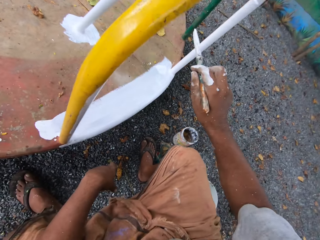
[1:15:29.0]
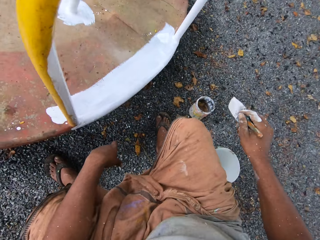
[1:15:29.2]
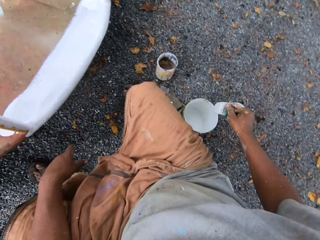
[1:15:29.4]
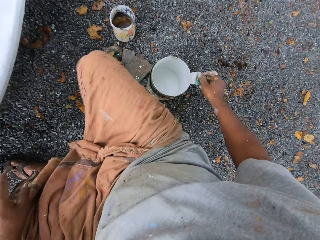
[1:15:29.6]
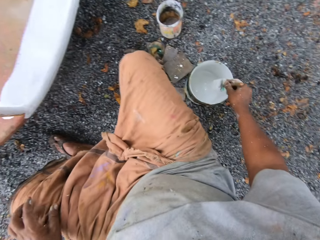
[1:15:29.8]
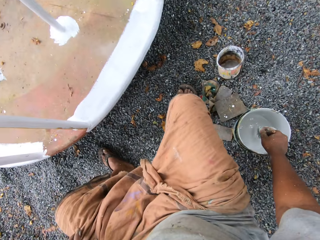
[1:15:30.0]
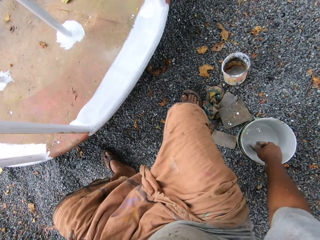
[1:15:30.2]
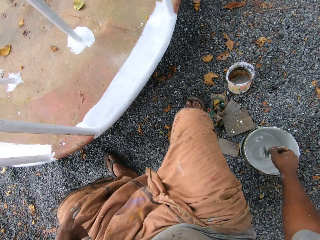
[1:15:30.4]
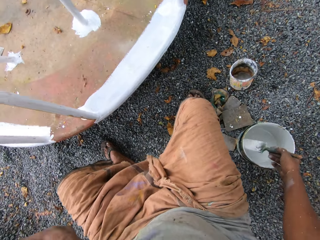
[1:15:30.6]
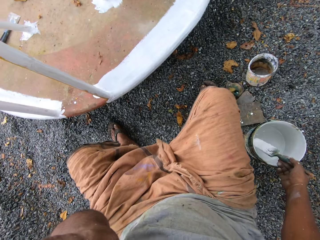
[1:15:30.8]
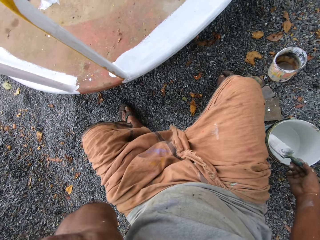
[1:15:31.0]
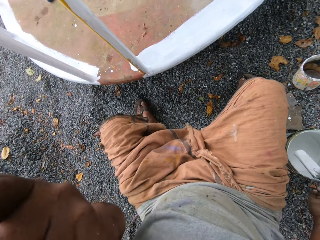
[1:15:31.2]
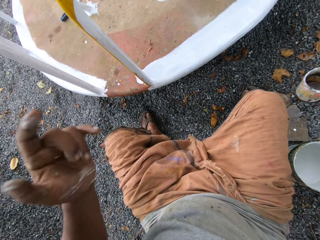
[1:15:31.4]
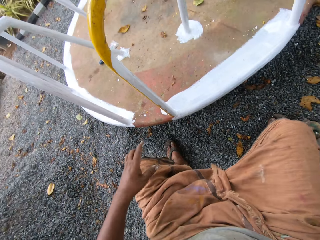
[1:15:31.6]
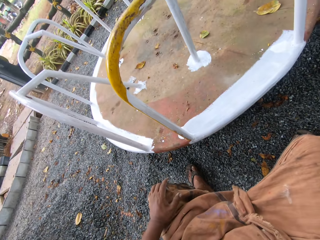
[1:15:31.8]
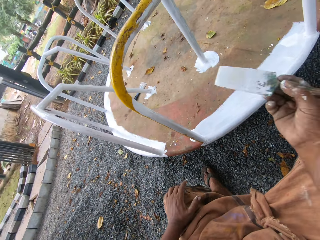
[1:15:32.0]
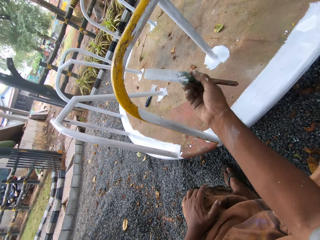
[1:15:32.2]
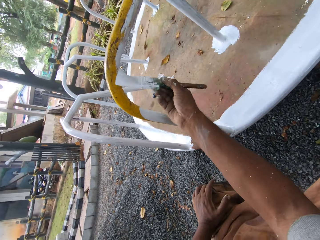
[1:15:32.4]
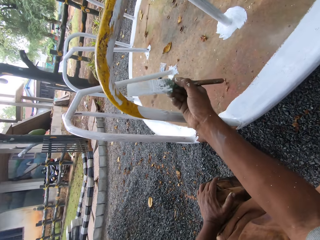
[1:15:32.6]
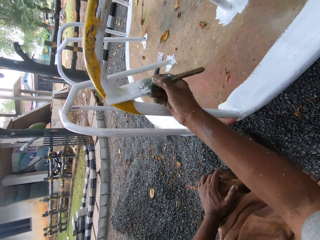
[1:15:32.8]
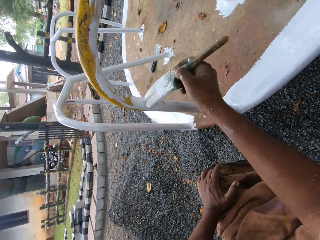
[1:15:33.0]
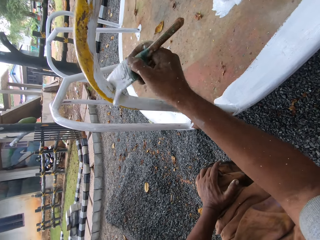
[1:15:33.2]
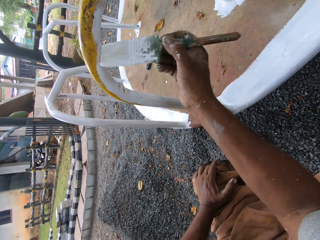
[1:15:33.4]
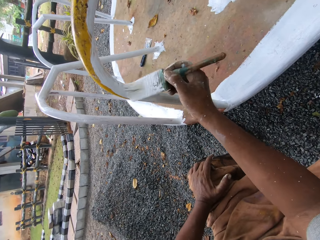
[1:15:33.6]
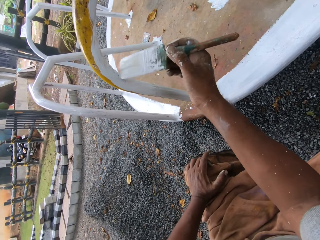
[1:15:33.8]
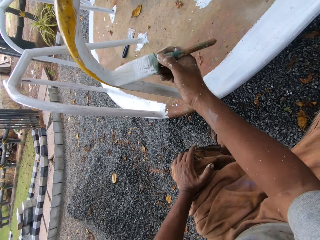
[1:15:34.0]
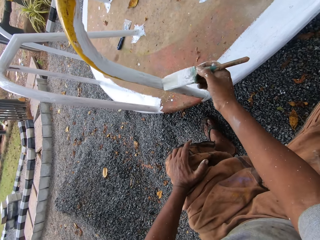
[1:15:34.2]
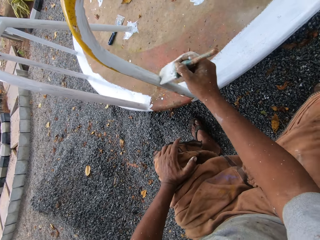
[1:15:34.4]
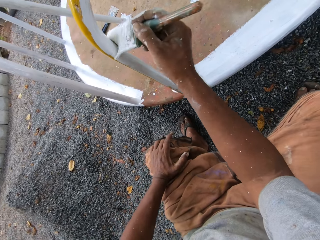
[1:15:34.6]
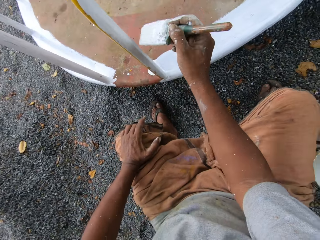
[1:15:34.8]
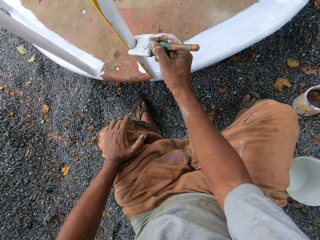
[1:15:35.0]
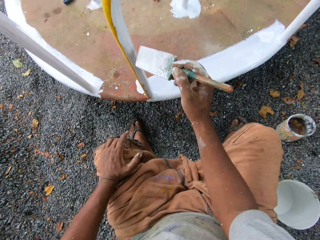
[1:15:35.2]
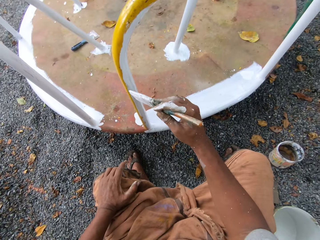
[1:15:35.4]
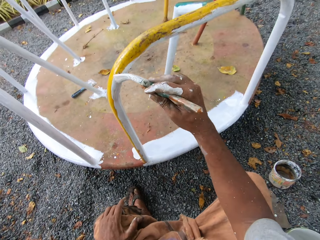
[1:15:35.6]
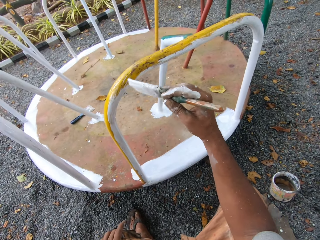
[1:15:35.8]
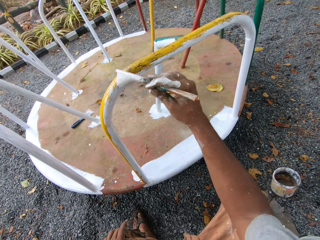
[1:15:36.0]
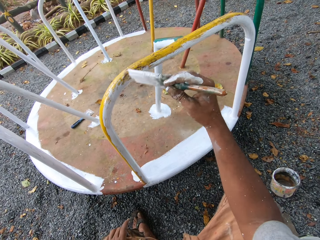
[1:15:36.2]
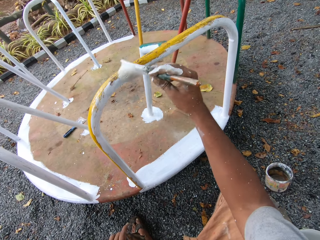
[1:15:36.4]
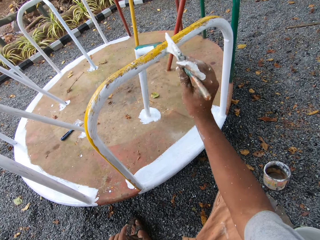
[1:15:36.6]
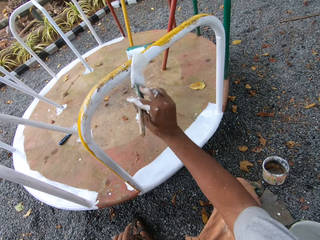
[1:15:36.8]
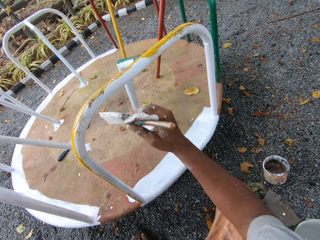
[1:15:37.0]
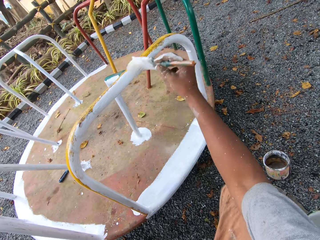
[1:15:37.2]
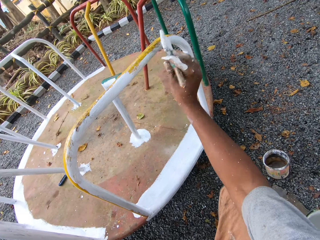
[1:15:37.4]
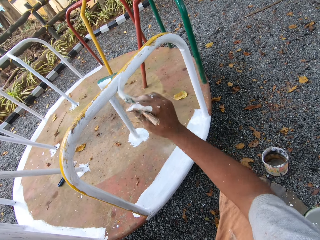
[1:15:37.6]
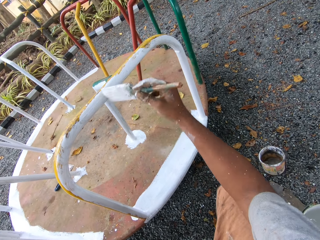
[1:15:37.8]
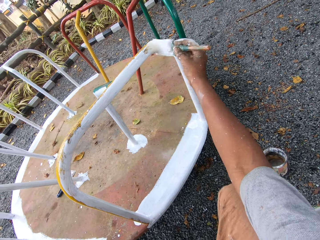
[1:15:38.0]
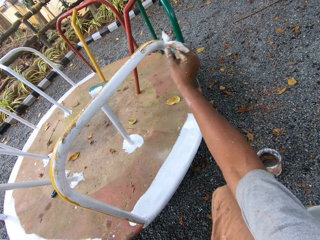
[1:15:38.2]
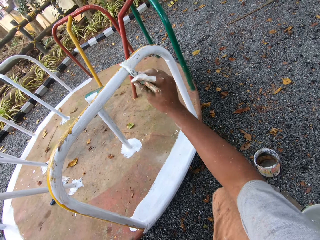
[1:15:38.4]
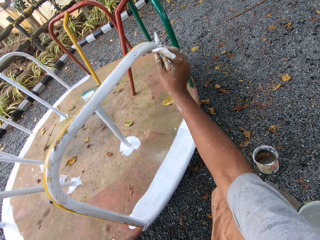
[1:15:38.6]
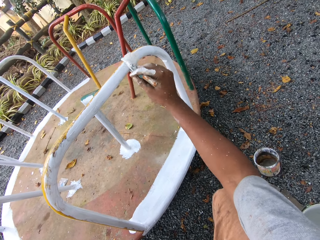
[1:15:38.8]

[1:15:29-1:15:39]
The camera wearer dips the paintbrush into the paint can on the ground. He touches something. He touches his knee. He paints the roundabout with the paintbrush.

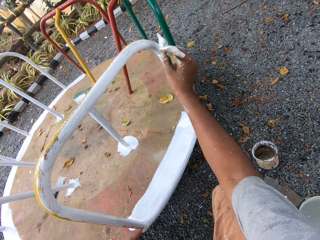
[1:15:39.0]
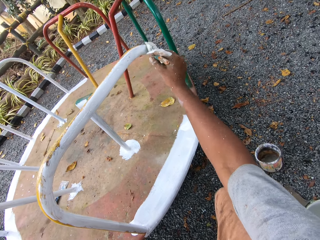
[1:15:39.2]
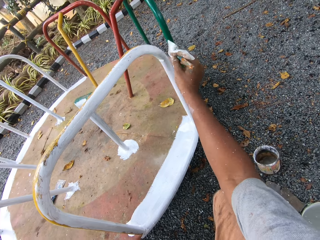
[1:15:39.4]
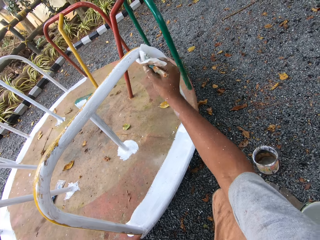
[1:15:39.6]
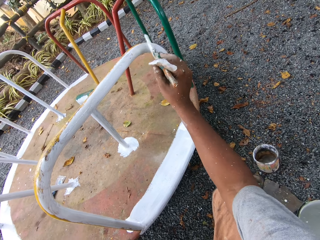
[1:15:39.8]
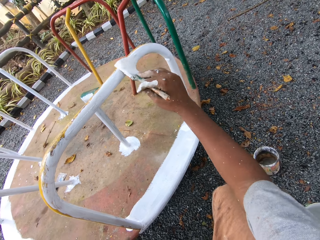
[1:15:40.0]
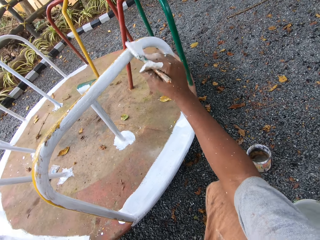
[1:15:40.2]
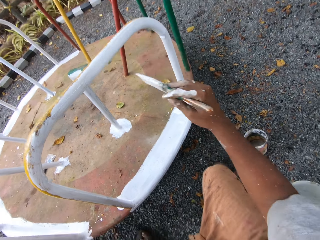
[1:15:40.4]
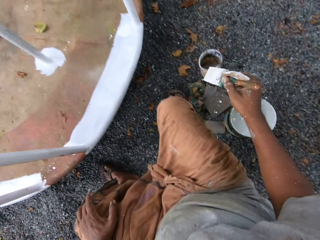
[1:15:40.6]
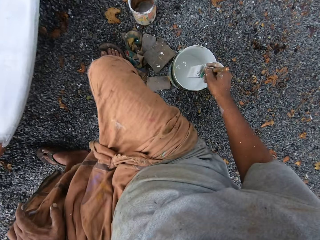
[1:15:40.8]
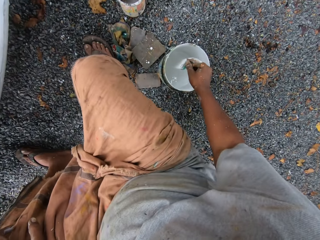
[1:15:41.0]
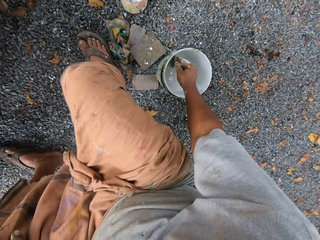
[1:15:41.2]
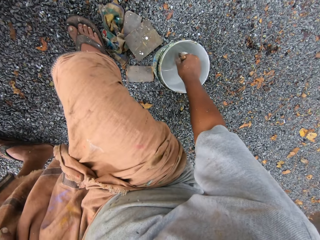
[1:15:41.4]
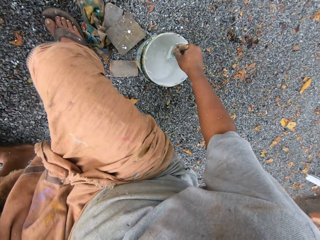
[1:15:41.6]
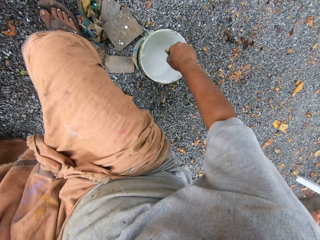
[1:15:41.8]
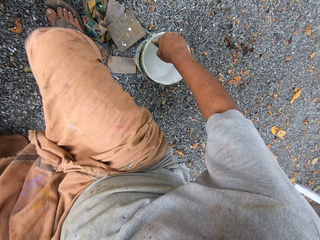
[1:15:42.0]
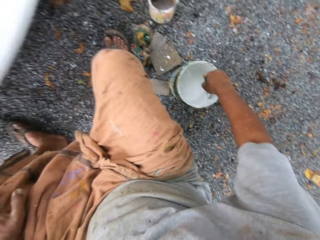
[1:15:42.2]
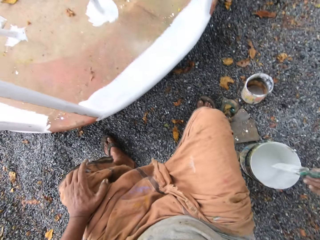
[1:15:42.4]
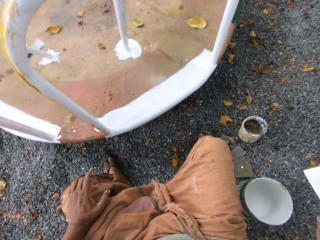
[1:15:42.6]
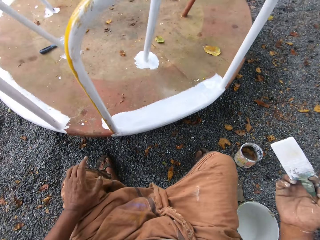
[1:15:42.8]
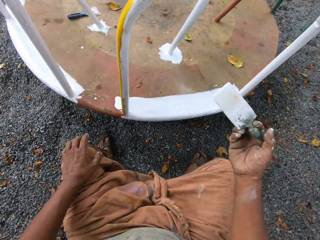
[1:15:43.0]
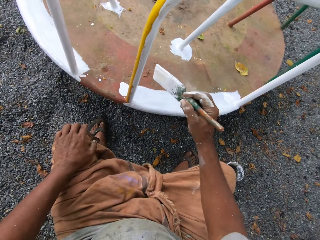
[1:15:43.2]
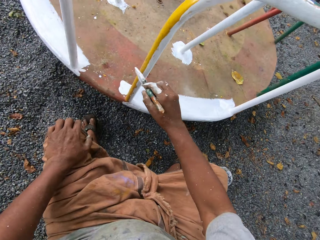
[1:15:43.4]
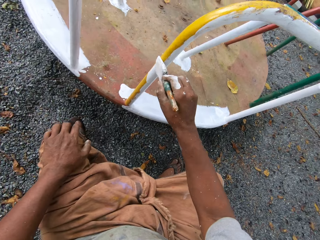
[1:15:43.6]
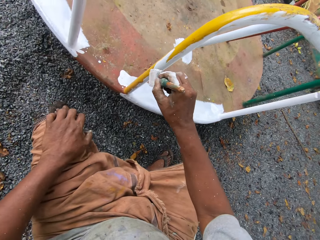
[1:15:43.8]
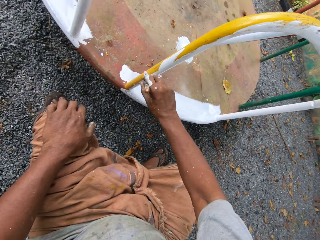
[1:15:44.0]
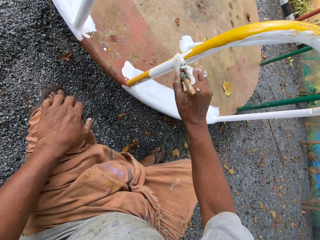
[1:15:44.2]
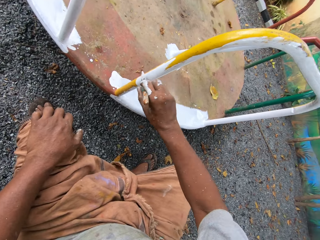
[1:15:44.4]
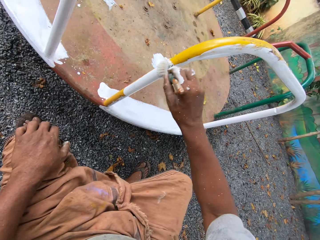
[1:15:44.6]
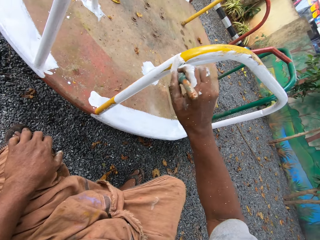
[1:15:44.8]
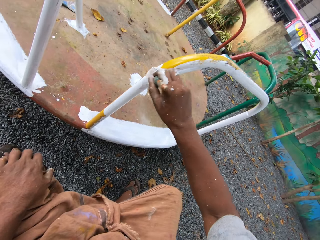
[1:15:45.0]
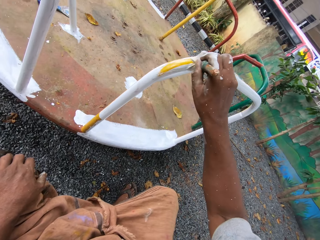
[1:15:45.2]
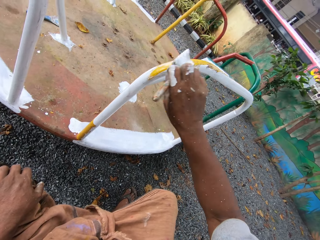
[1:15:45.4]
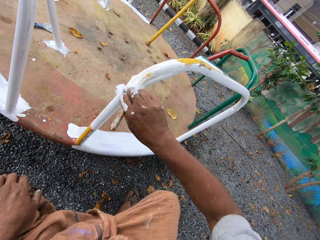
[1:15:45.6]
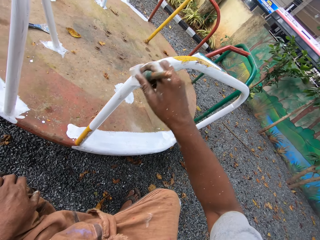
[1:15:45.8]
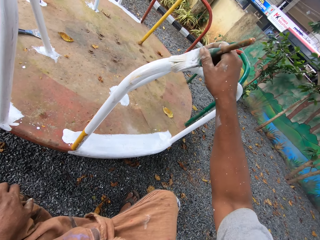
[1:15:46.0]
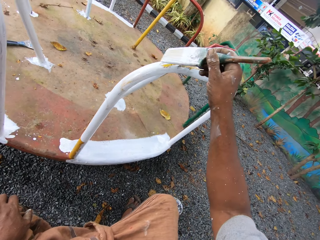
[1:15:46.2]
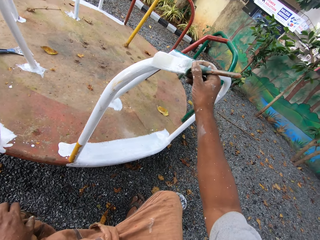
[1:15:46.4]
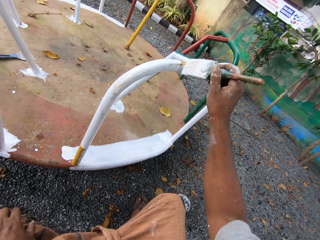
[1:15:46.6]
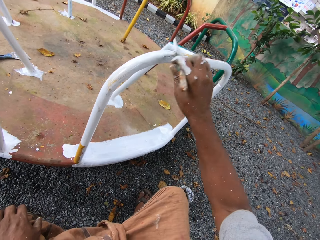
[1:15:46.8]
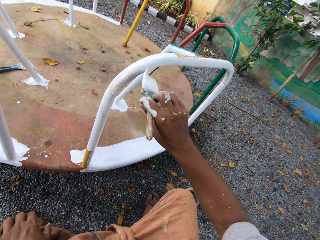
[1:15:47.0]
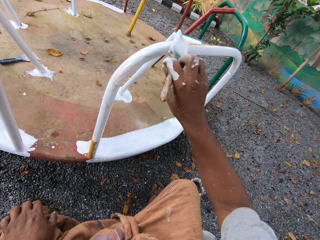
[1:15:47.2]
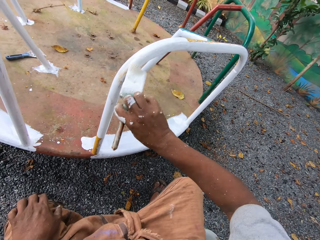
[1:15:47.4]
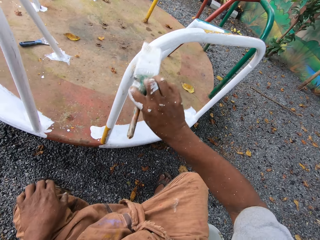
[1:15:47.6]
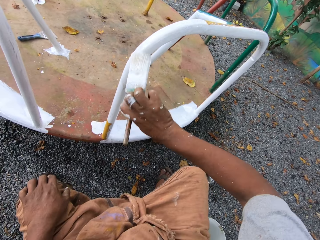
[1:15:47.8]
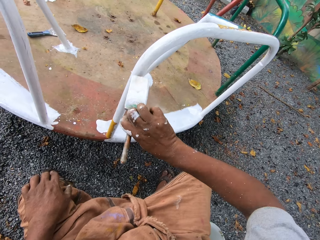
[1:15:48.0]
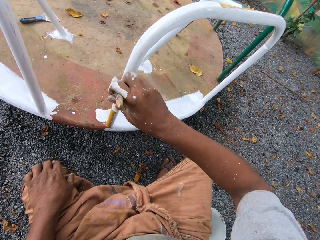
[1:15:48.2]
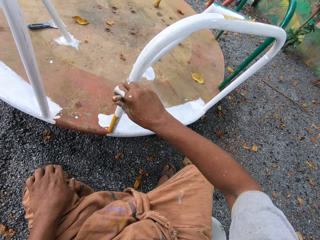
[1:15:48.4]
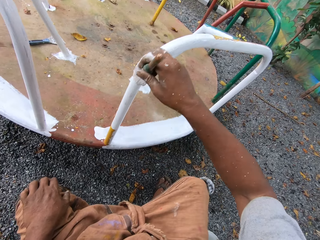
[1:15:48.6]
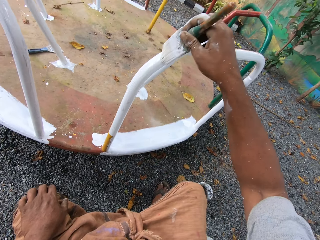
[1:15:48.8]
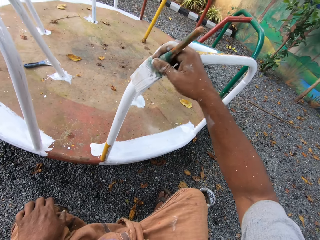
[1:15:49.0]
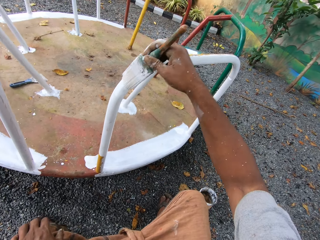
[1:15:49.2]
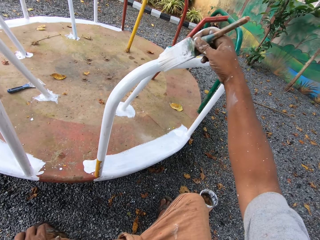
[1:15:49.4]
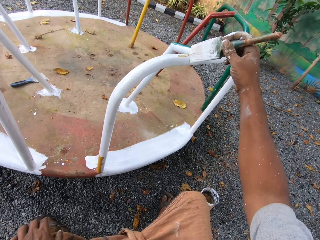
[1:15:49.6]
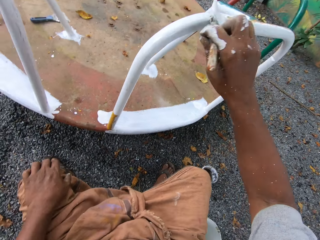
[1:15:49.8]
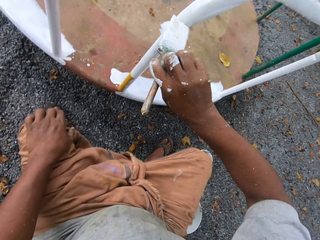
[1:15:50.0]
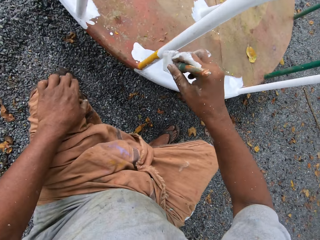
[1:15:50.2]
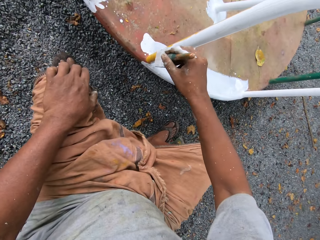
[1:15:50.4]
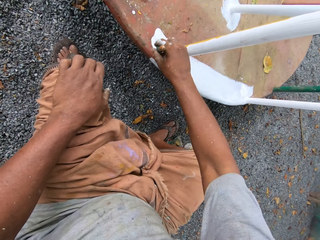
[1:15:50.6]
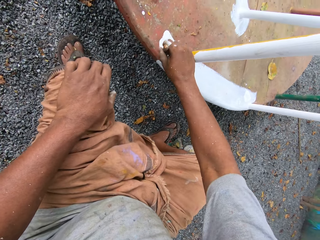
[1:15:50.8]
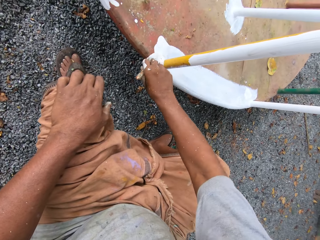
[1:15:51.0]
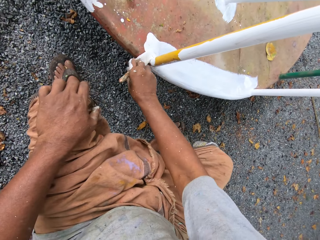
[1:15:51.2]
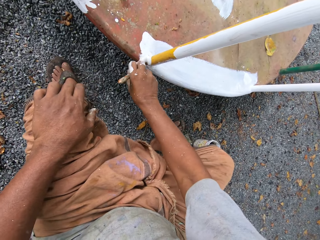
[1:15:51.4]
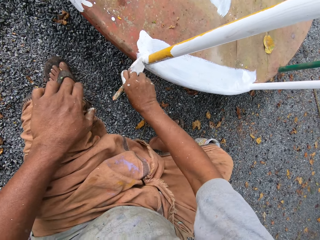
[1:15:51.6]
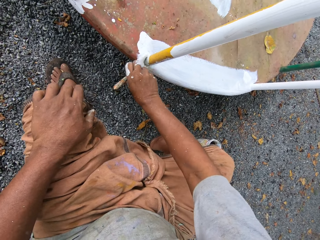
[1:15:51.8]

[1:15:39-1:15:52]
The camera wearer dips the paintbrush into the paint can on the ground. They paint the roundabout with the paintbrush.
